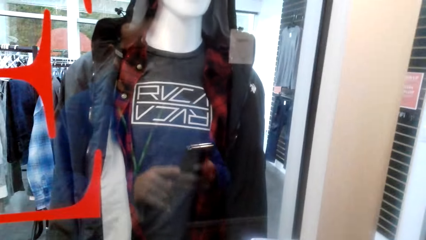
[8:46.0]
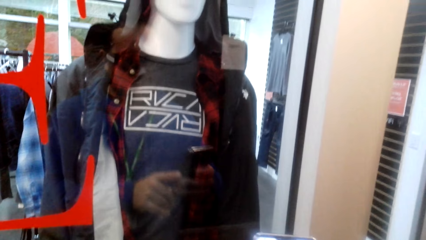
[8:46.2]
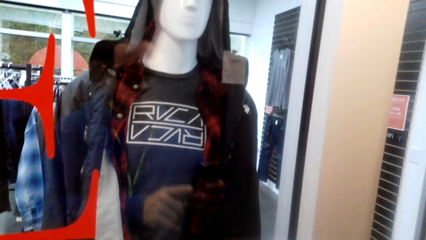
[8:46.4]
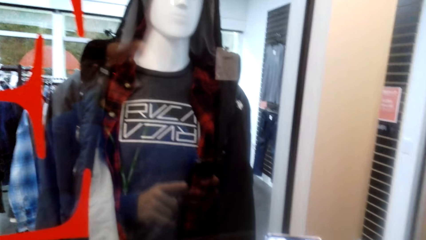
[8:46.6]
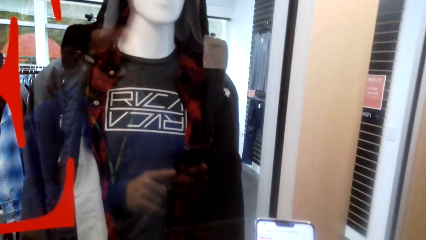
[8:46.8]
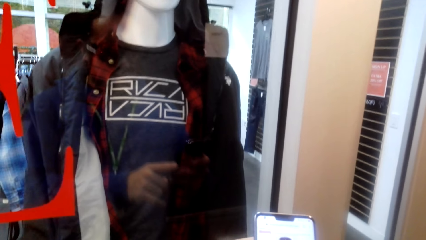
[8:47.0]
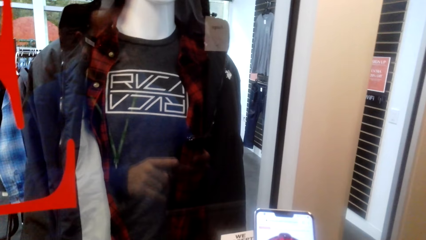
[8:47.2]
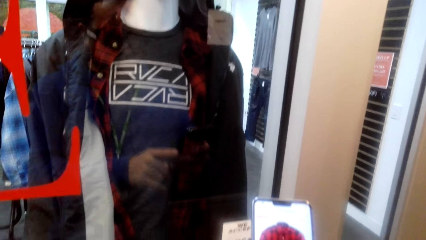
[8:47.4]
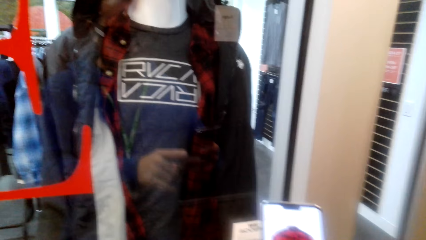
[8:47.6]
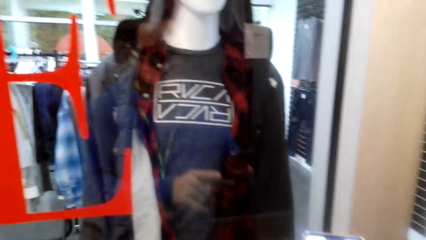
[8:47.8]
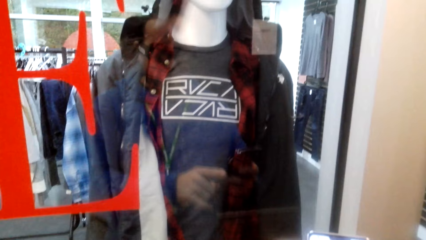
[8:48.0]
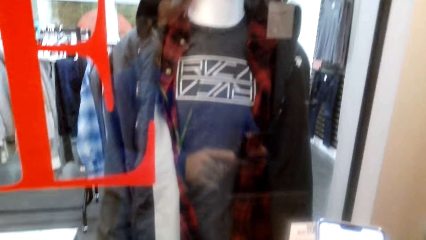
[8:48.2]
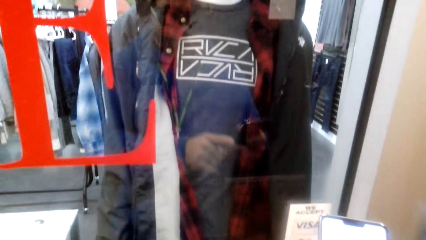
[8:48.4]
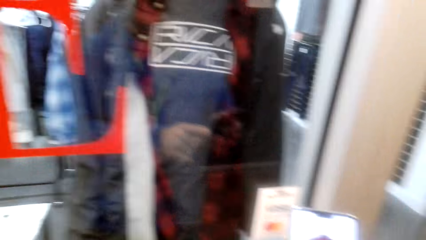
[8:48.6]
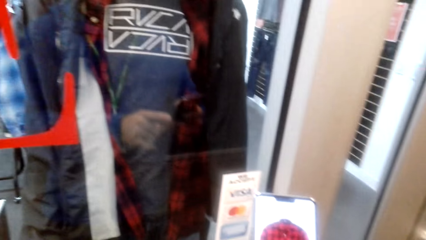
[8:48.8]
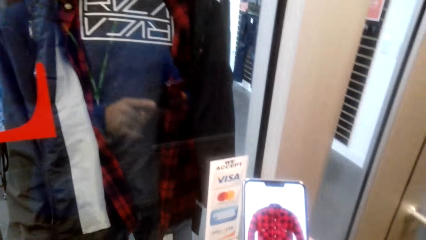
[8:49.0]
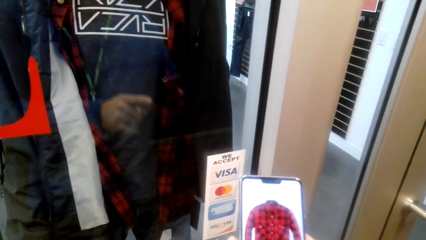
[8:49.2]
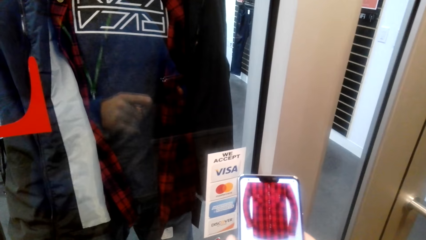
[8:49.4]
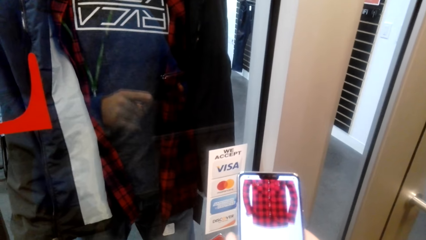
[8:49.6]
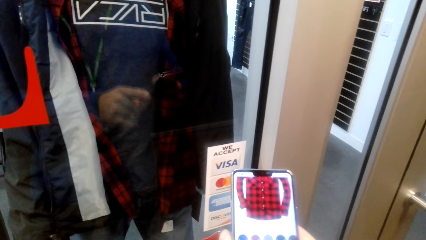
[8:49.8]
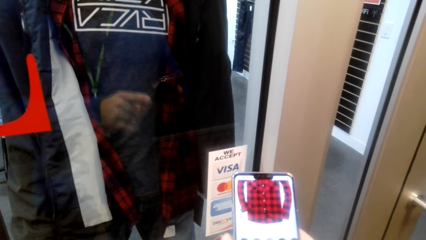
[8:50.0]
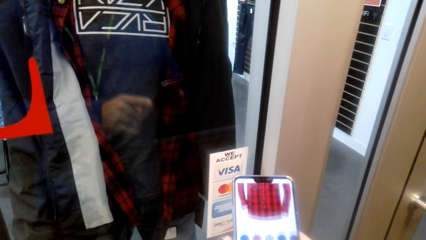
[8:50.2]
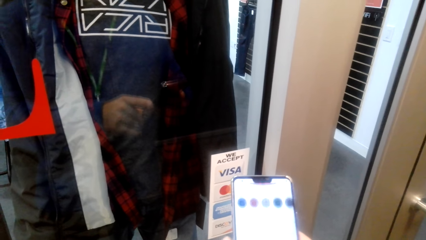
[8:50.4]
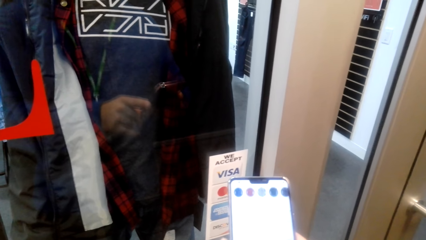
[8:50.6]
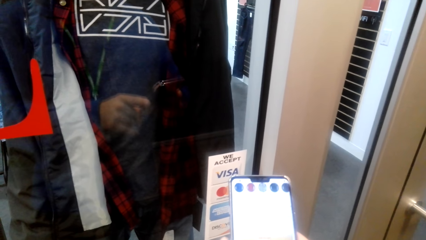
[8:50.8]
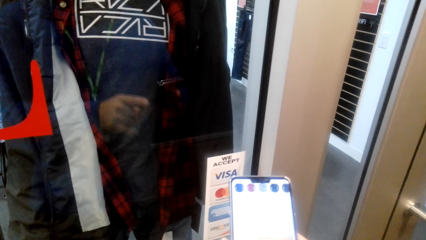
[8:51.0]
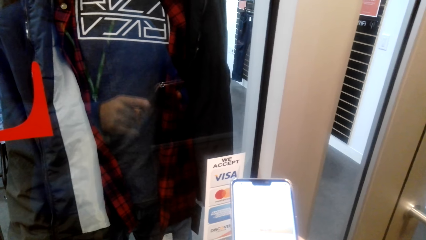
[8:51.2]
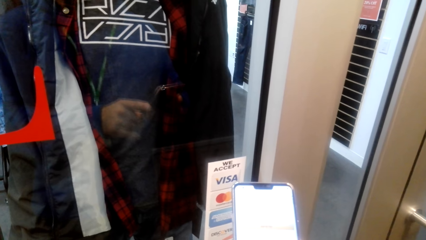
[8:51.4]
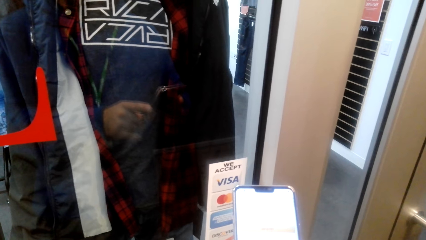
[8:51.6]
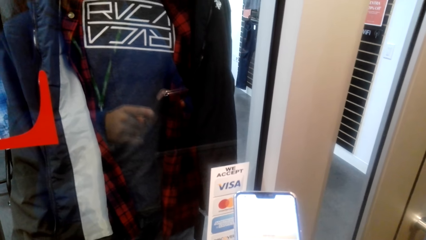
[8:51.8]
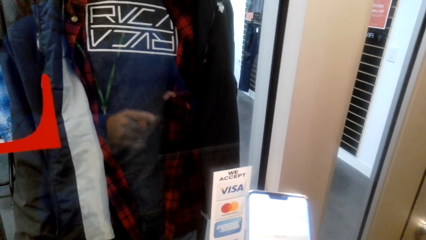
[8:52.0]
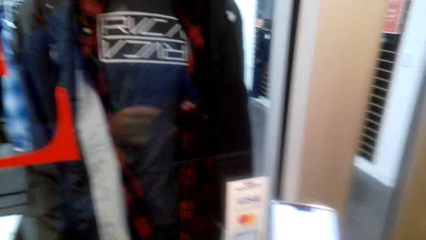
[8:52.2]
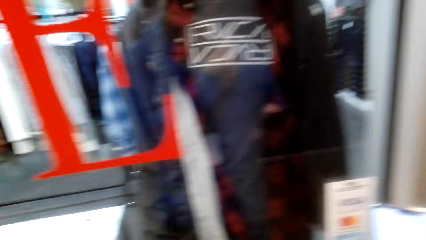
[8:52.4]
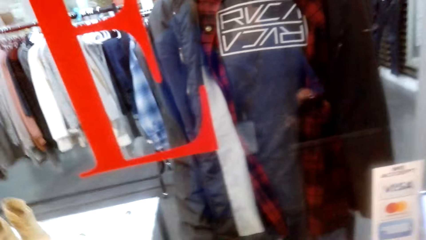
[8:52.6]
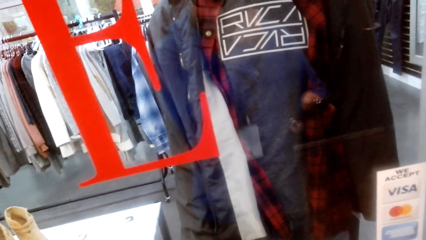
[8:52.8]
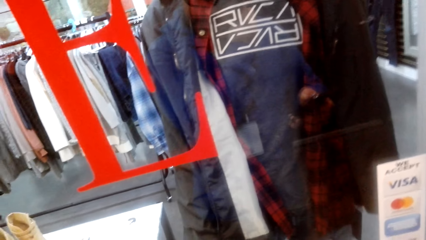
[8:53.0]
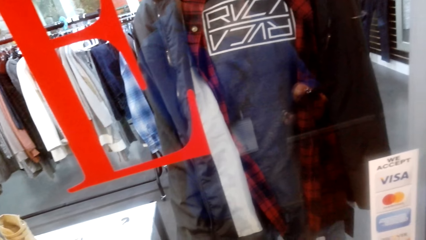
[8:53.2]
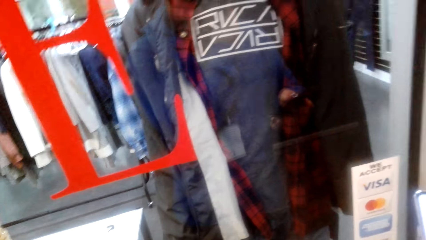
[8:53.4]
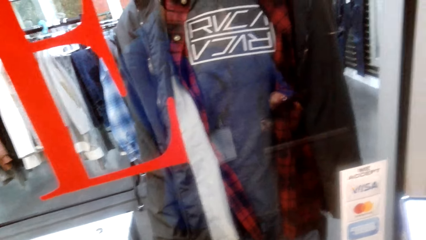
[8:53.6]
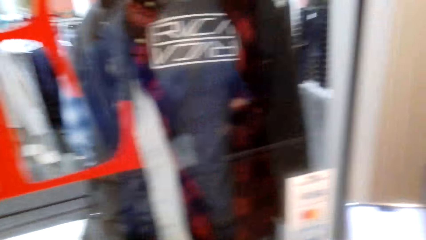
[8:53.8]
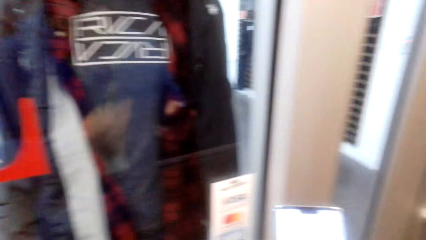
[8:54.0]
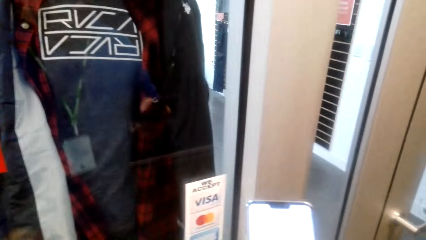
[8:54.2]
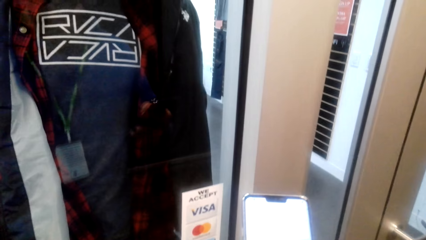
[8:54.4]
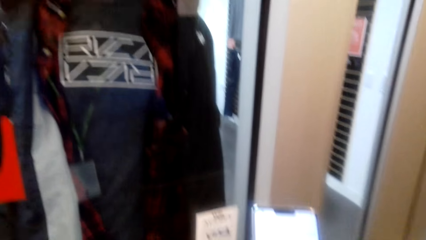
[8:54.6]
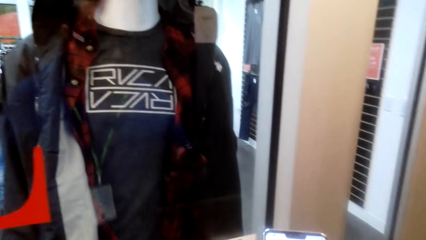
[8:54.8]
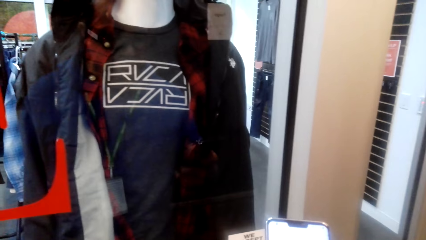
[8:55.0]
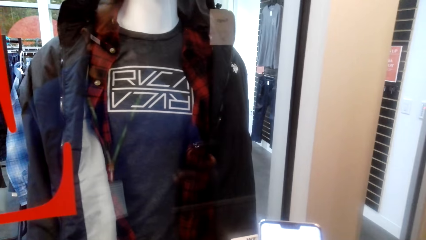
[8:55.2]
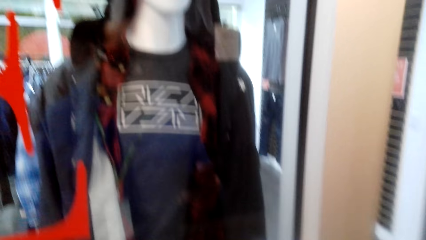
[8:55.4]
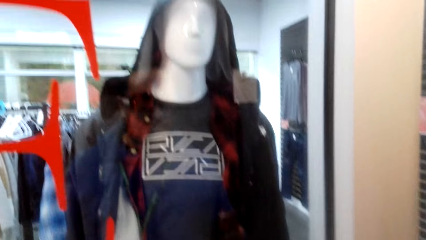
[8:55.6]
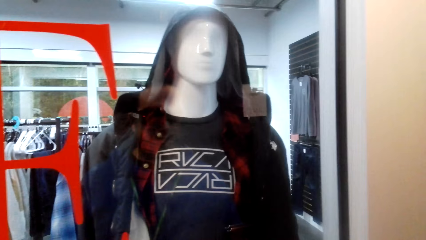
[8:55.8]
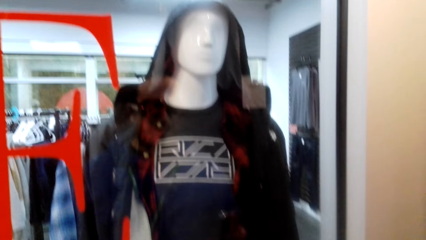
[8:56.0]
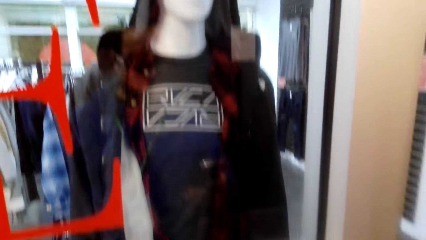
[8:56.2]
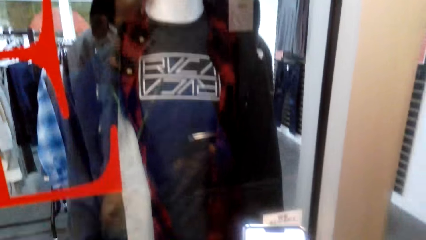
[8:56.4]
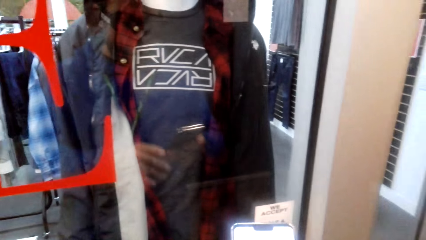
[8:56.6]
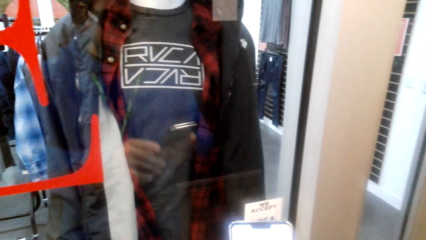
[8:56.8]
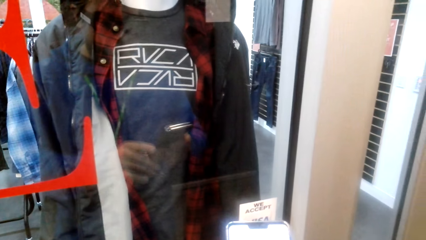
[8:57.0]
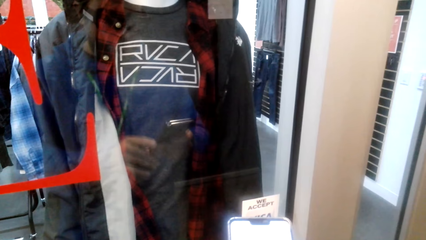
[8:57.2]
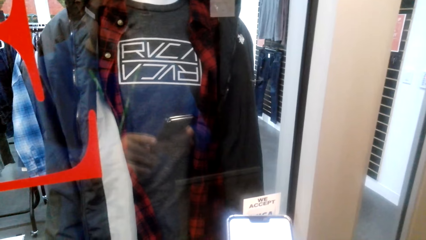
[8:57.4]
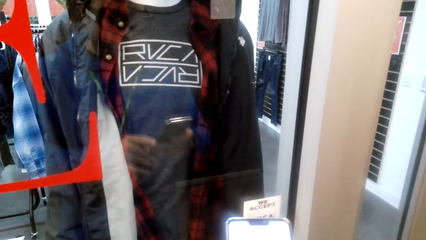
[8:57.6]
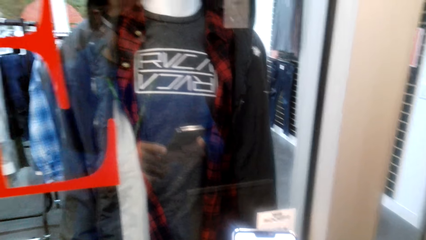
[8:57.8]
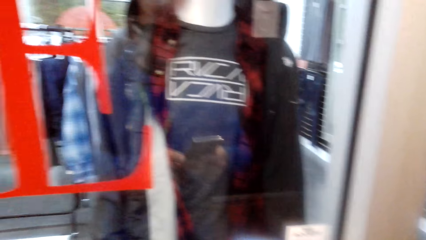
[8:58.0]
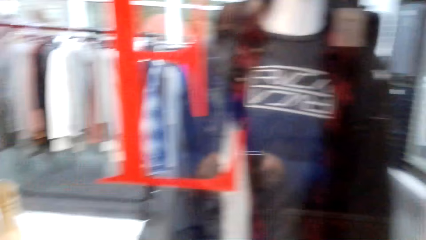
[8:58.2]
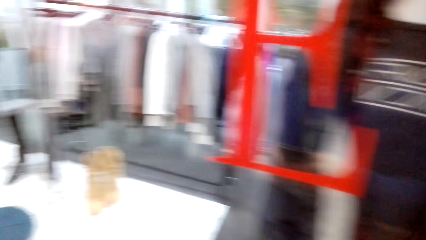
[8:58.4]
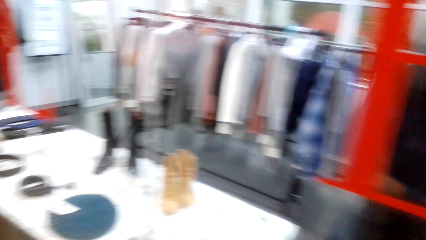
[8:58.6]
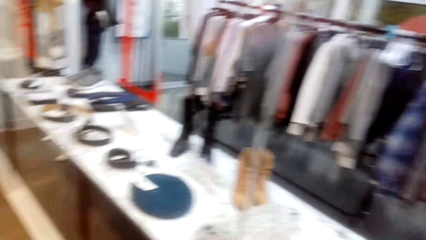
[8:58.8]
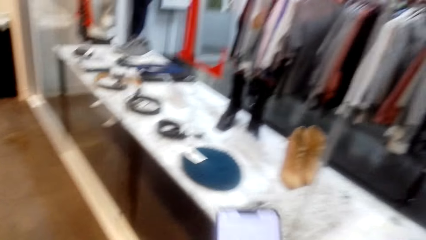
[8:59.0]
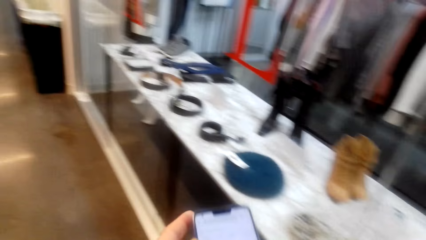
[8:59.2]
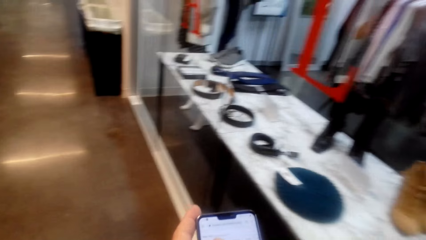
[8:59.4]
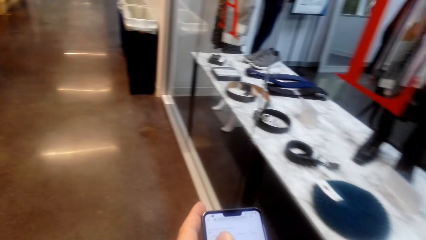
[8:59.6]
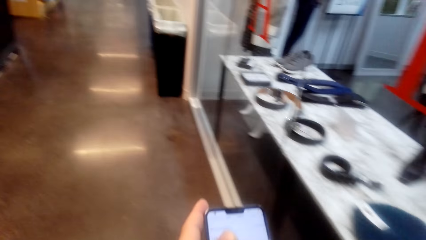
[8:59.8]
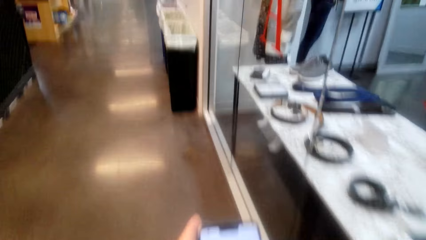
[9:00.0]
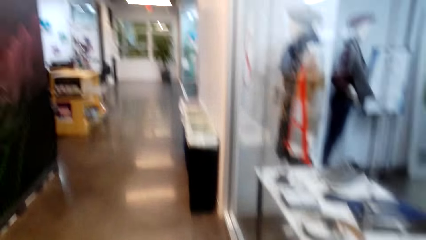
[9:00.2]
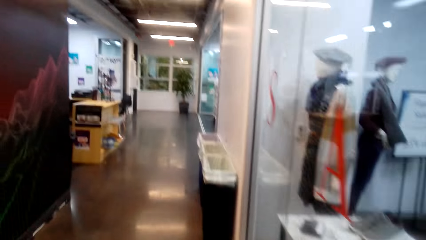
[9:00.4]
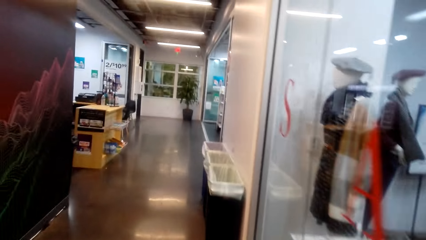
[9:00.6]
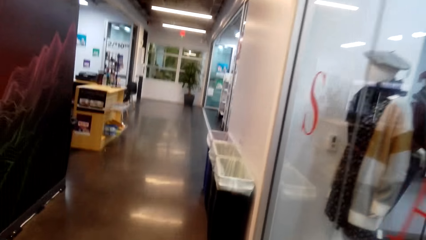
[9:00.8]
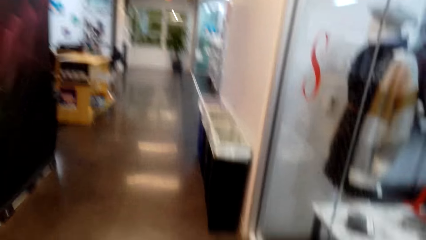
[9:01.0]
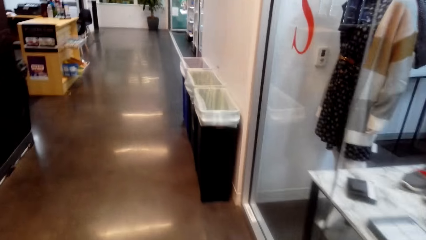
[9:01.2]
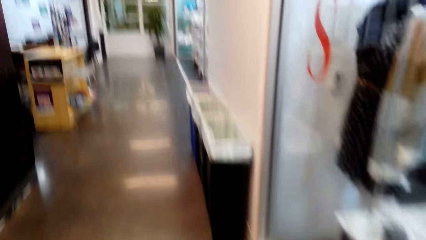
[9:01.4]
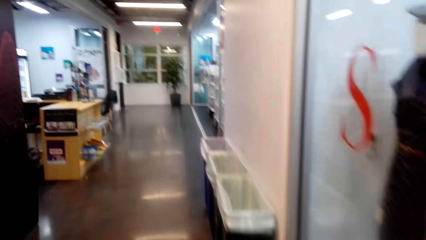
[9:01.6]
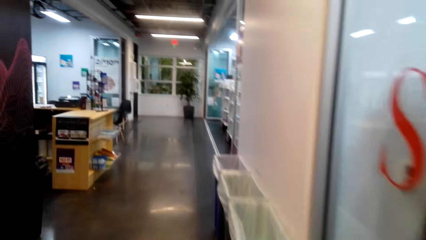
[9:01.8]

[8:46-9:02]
The camera wearer scrolls the phone. They look around. They scroll the phone. They walk around.
